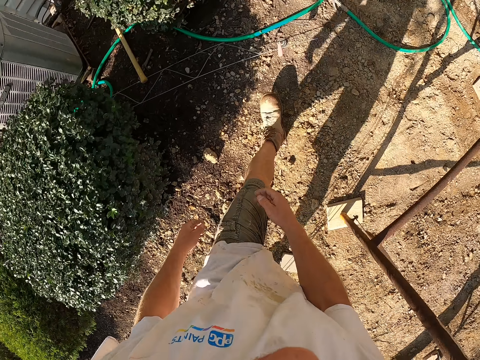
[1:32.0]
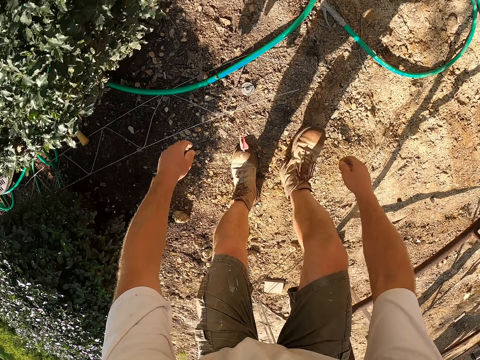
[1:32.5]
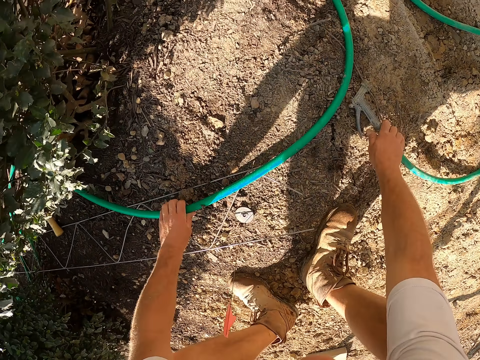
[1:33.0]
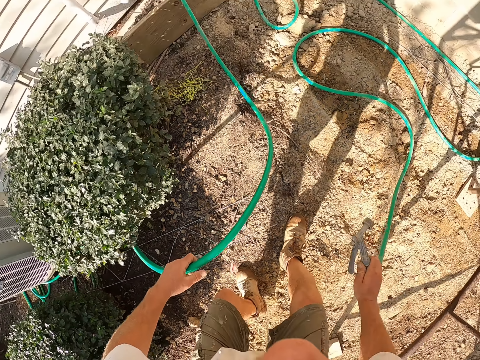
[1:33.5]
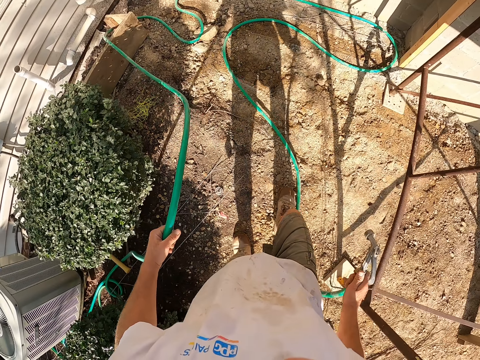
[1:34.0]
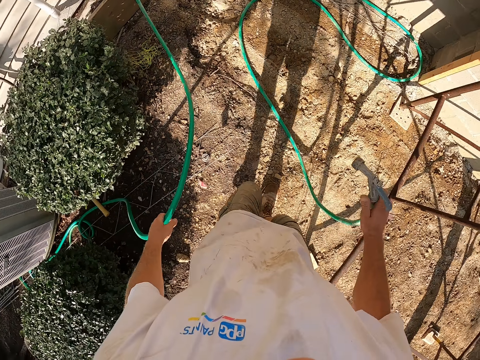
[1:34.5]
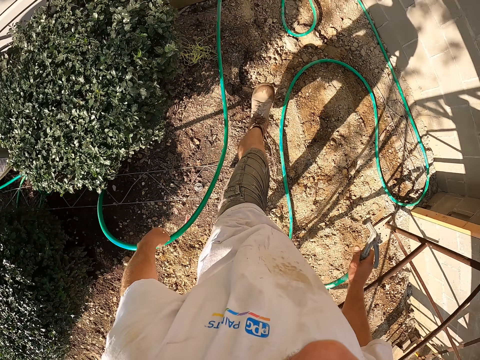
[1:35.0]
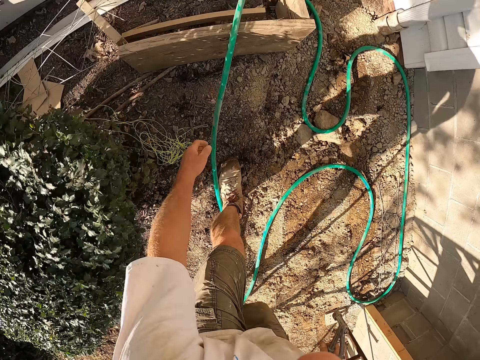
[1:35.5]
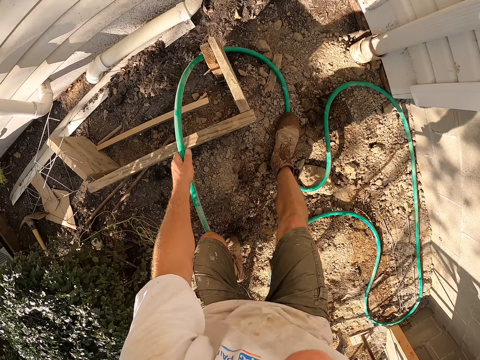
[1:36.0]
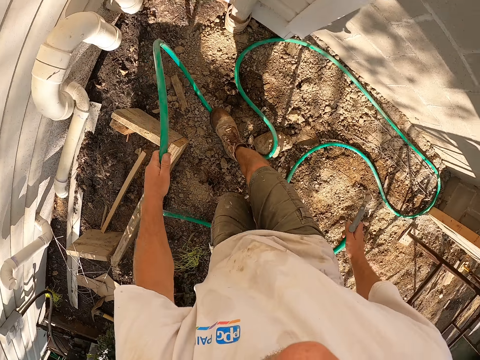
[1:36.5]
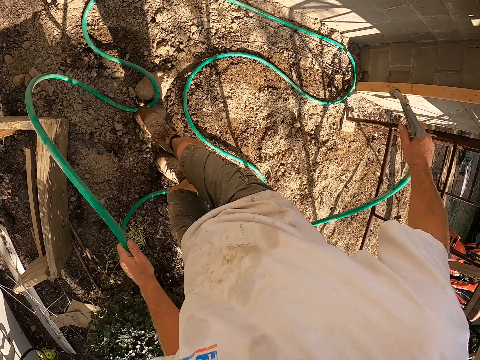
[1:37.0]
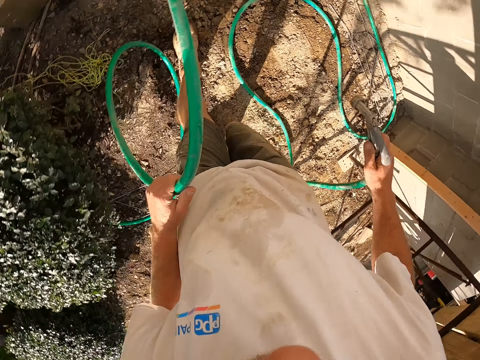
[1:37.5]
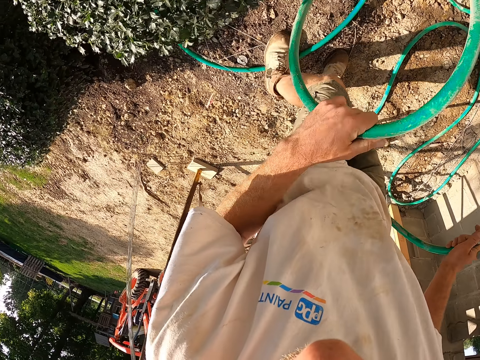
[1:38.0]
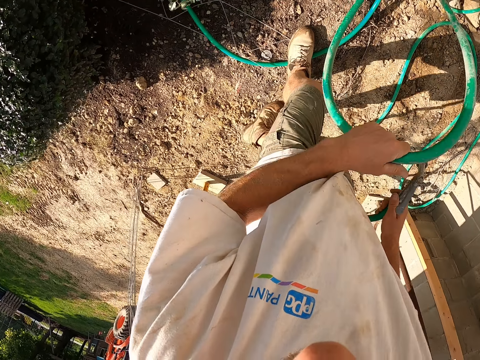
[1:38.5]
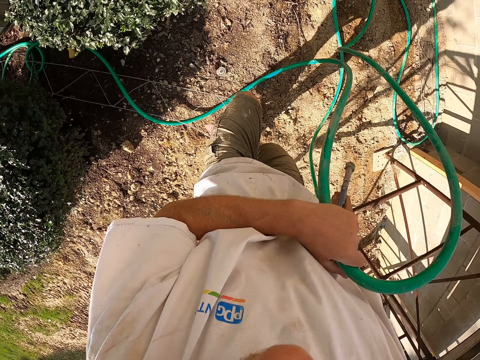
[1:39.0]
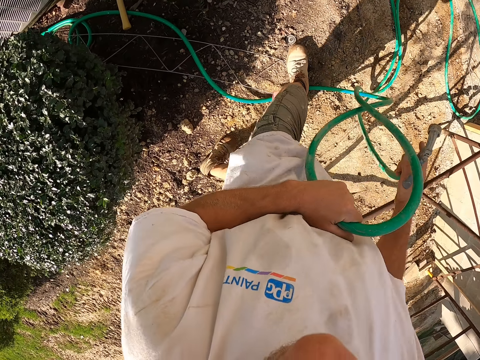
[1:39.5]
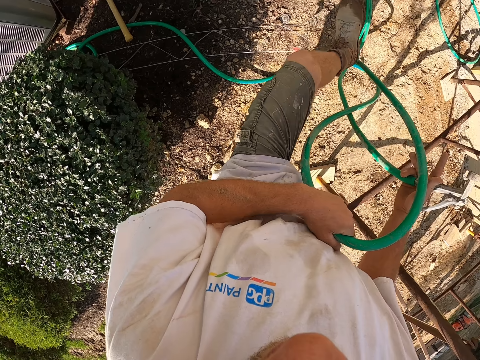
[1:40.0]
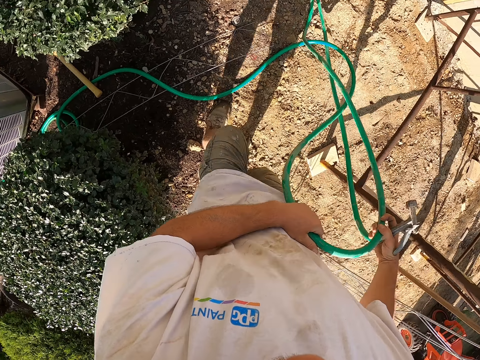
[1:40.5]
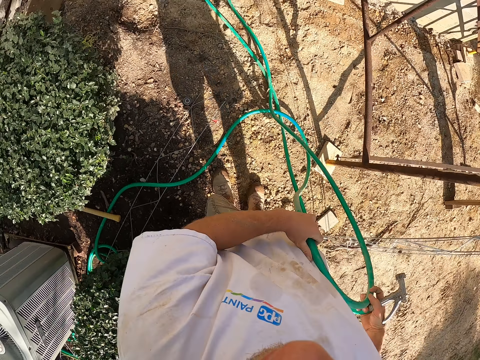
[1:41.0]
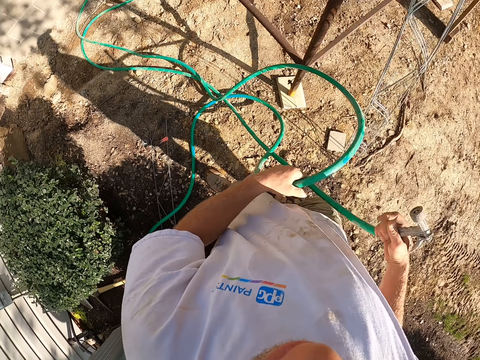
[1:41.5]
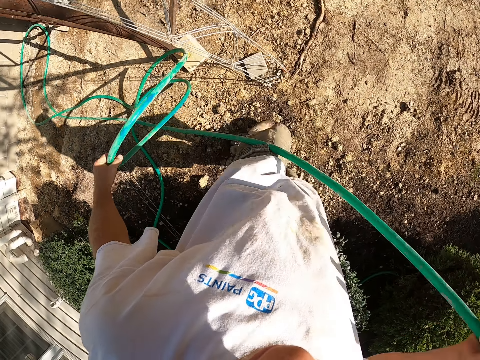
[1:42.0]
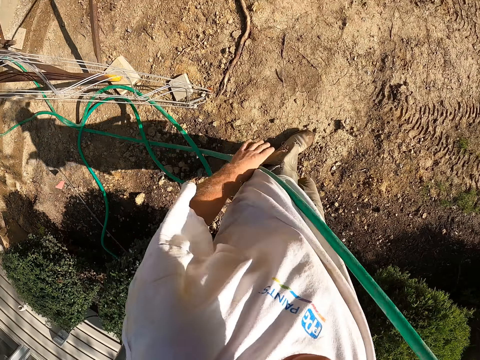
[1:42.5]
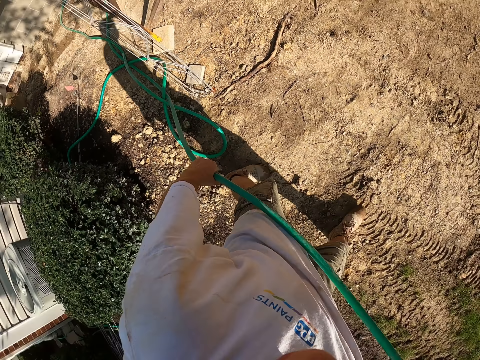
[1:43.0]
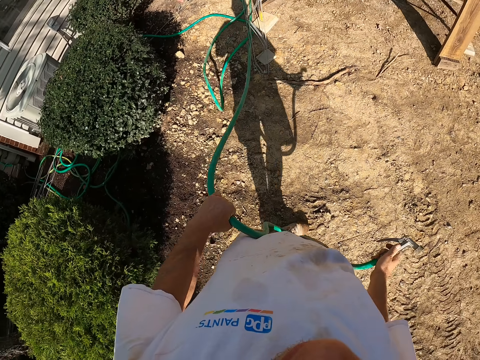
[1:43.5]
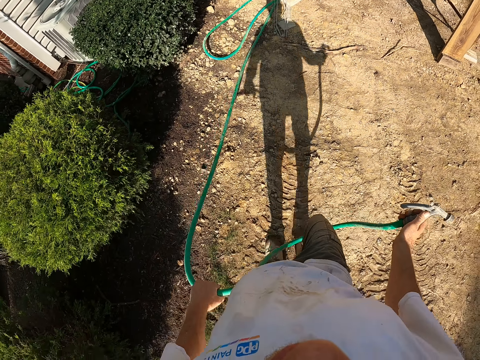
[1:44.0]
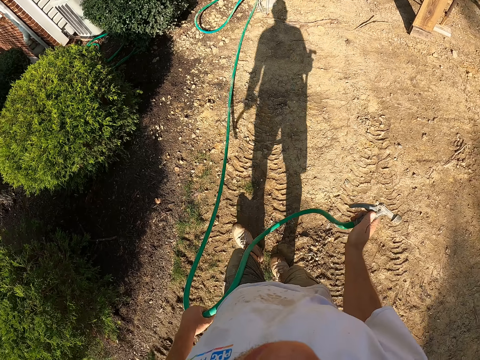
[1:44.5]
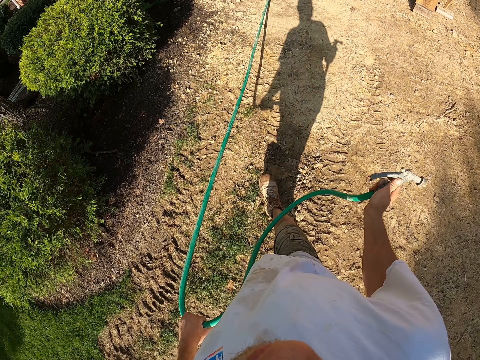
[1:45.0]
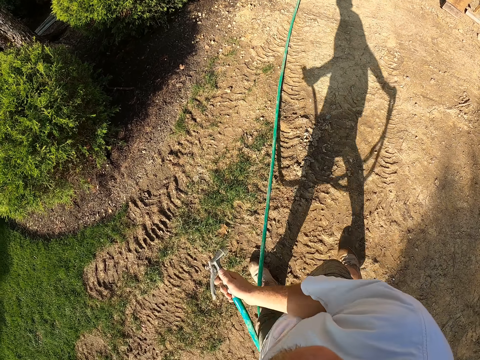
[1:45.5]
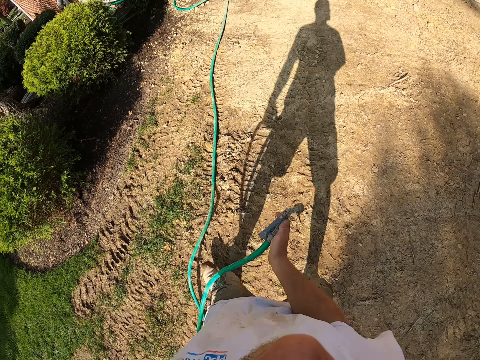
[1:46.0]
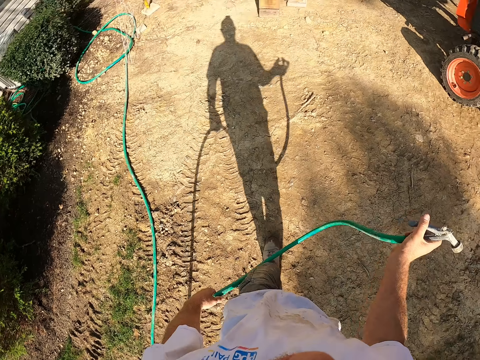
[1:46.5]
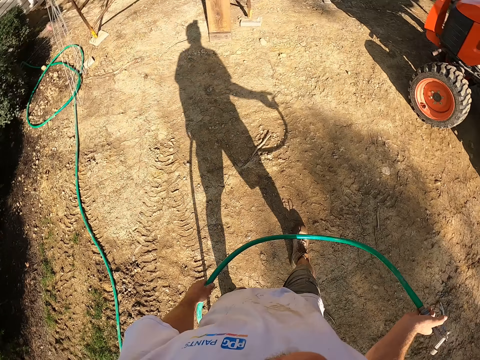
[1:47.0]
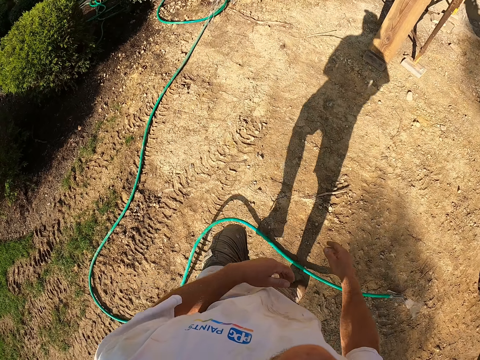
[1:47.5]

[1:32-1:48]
The camera wearer lowers his hands. He holds the pipe or water hose with his hands. He picks up the water hose from the ground. He lets go of a part of the pipe and moves forwards. He holds the pipe with his hand and picks up the pipe. He moves backwards. He turns. He walks forwards and moves his hand forwards. He turns towards the pipe and pulls the pipe towards him. He drops the water hose from the ground.

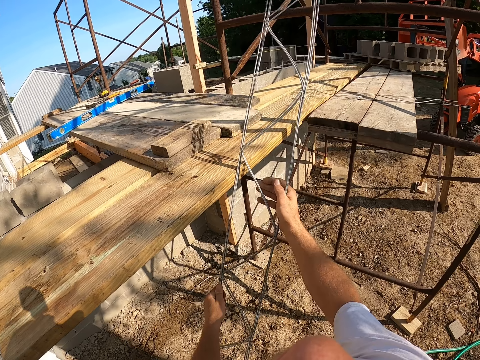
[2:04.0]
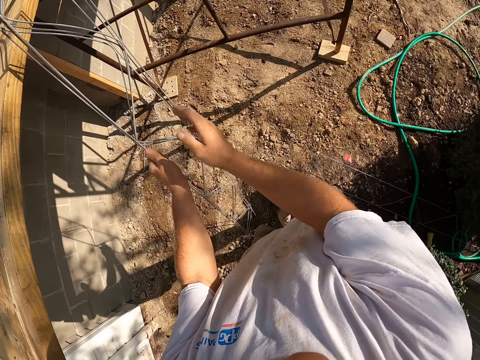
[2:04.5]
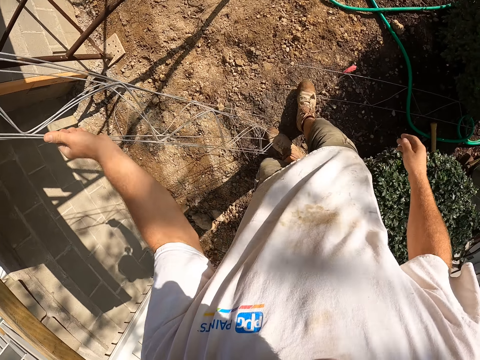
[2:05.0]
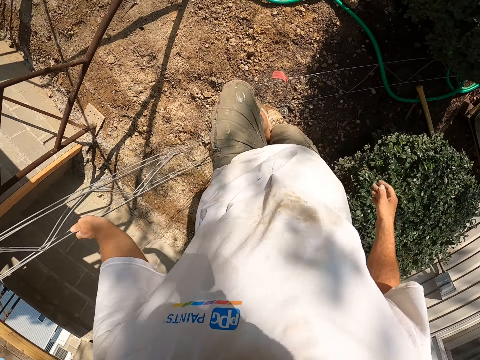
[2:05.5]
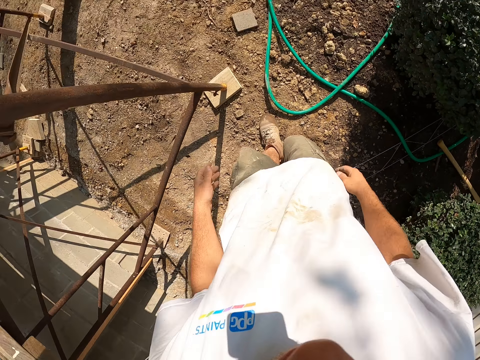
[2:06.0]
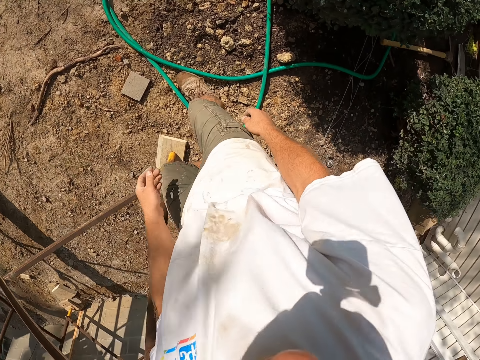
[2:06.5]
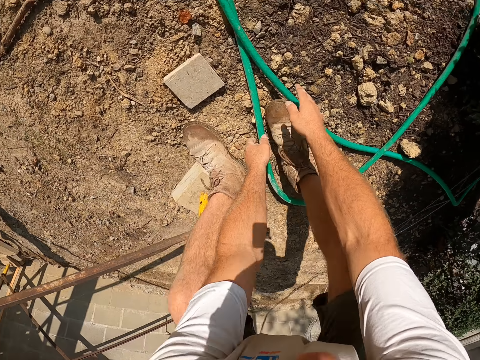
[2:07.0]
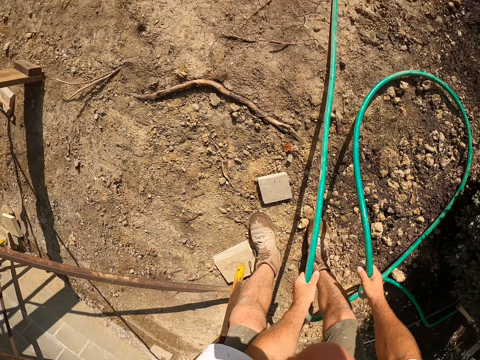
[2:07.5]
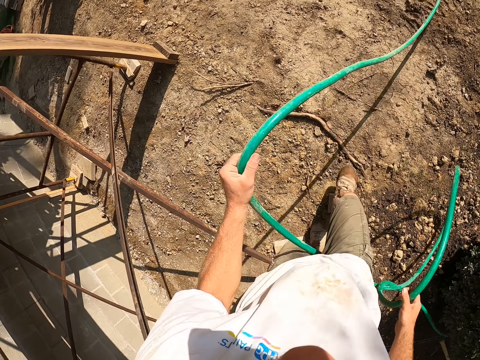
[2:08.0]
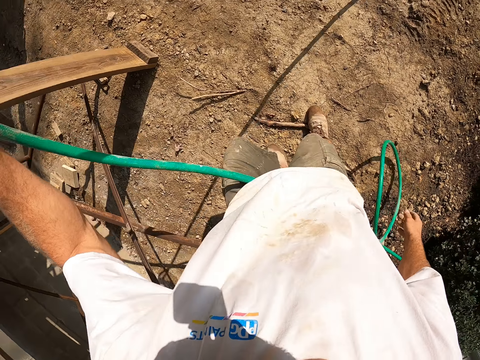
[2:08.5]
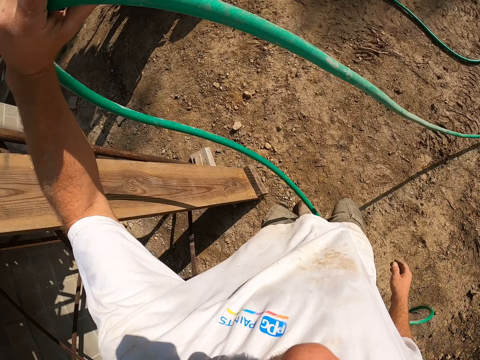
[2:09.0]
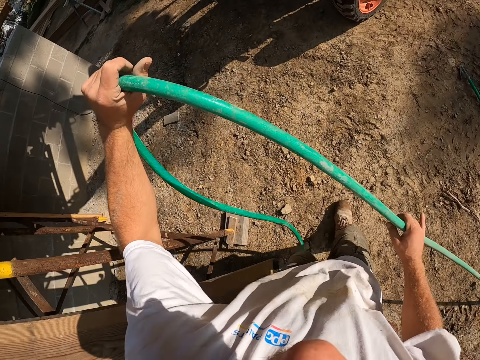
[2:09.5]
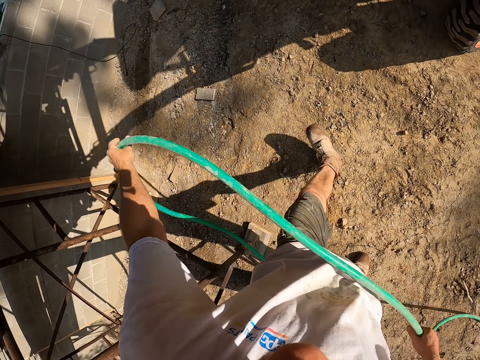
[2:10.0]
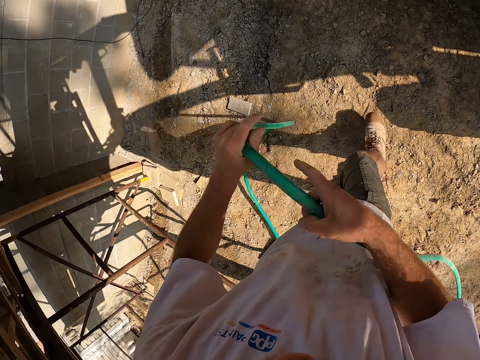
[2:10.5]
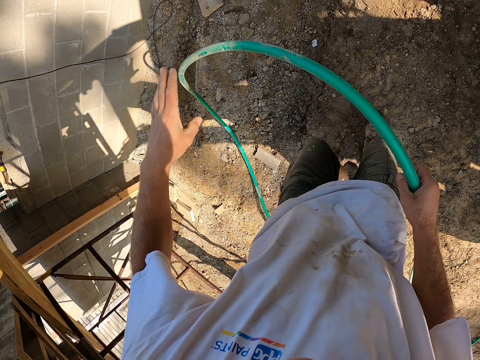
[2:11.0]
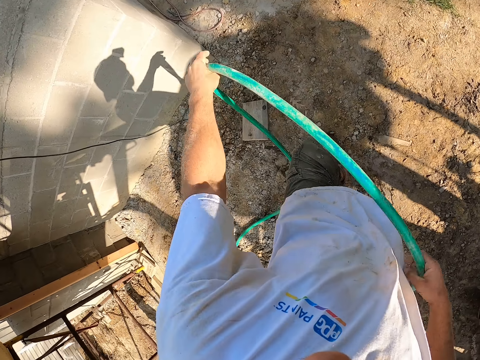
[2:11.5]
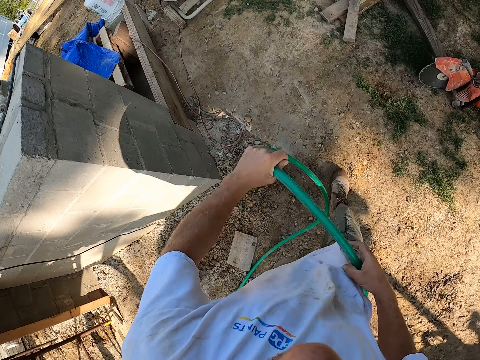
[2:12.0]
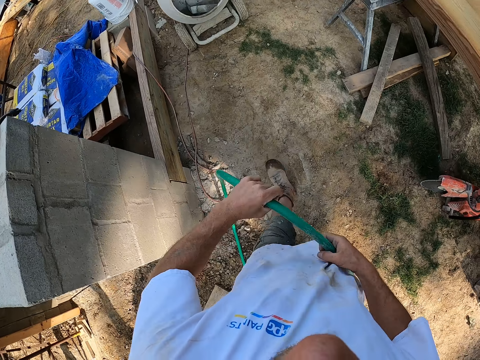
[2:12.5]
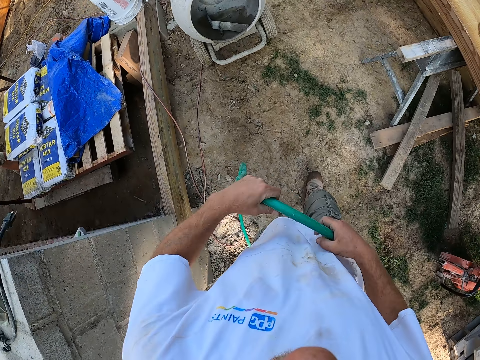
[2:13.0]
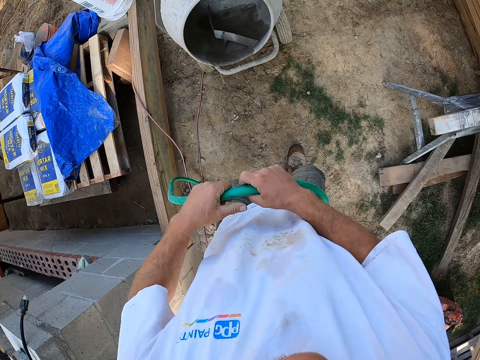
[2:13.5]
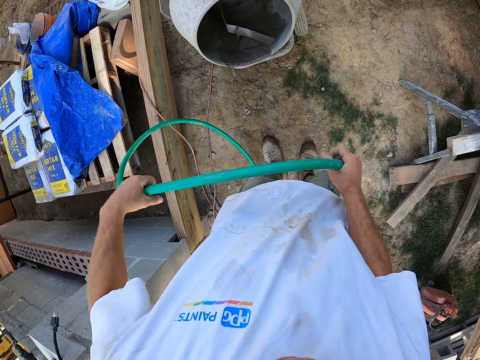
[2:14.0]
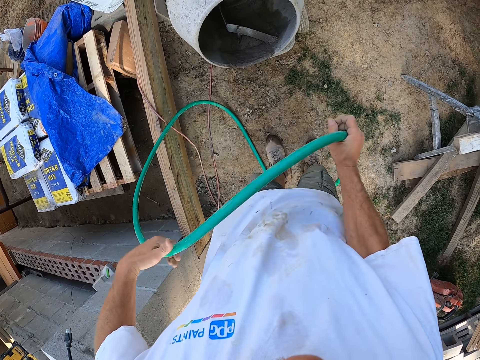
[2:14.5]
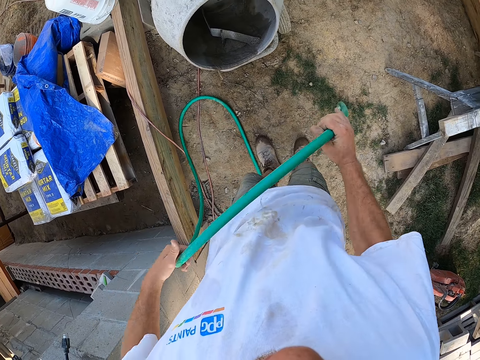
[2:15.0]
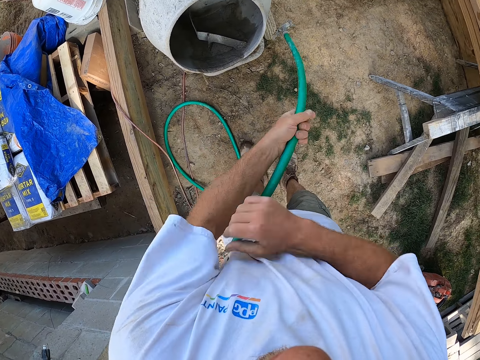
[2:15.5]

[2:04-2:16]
The camera wearer drops the pillar rod against a scaffolding. He lowers his hand. He walks forwards. He lowers his hands. He holds the pipe or water hose with both his hands. He picks up the water hose from the ground. He walks forwards. He drags the water hose towards the cement mixer. He pulls on the pipe with his hand.
